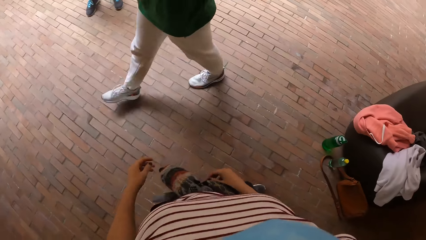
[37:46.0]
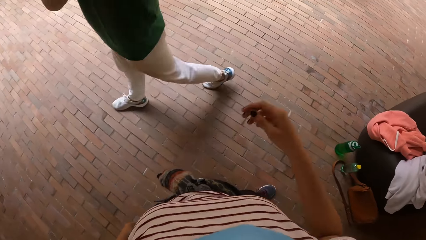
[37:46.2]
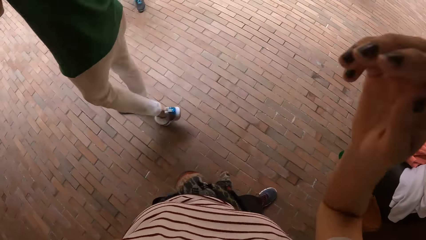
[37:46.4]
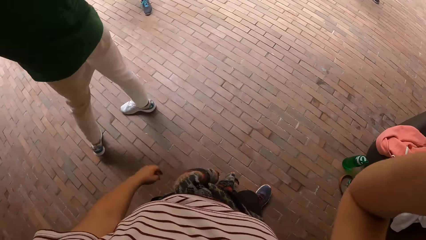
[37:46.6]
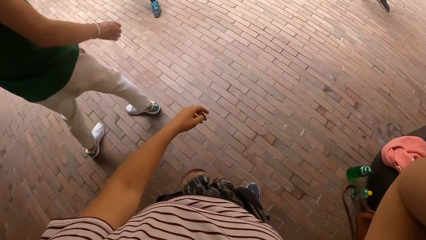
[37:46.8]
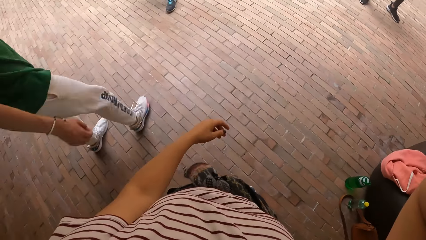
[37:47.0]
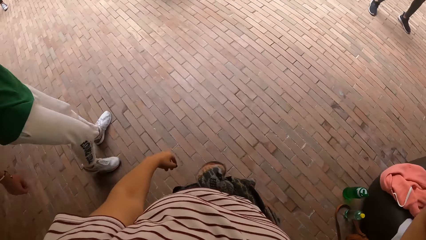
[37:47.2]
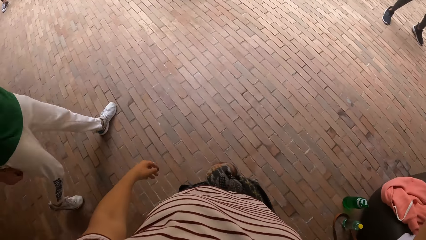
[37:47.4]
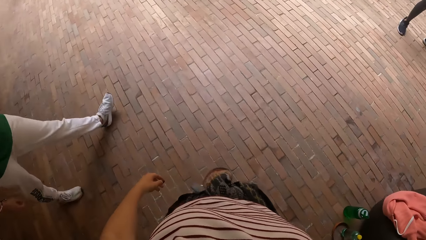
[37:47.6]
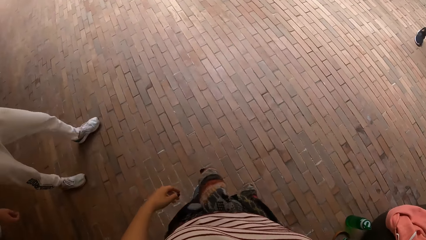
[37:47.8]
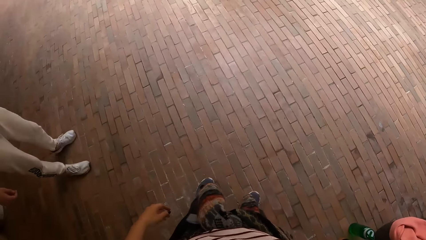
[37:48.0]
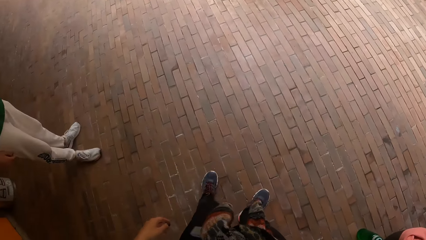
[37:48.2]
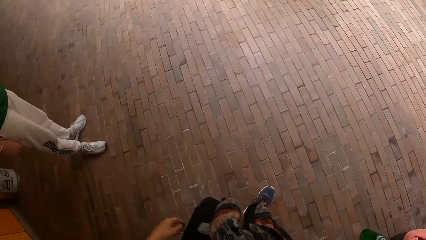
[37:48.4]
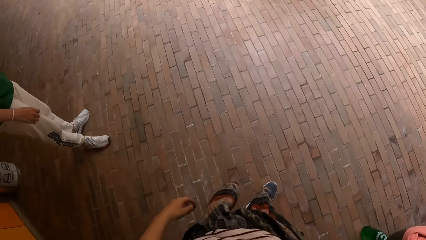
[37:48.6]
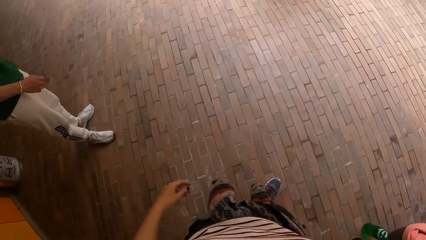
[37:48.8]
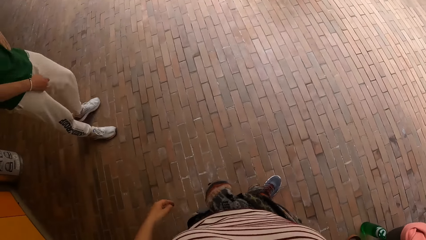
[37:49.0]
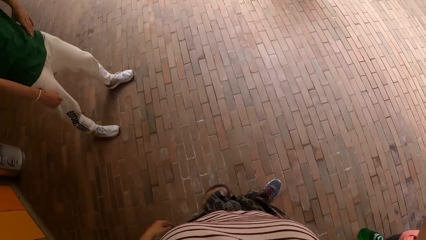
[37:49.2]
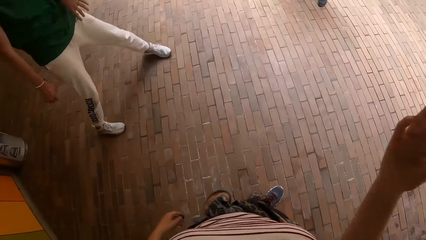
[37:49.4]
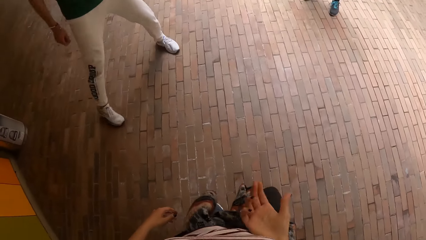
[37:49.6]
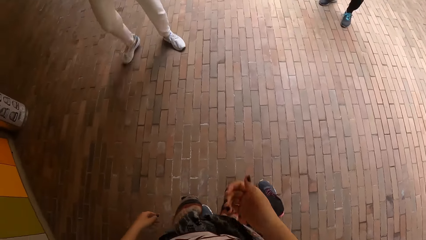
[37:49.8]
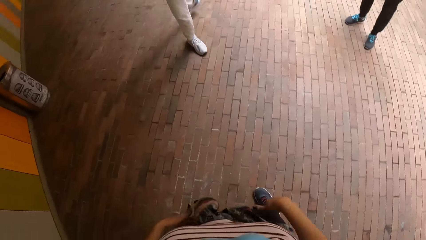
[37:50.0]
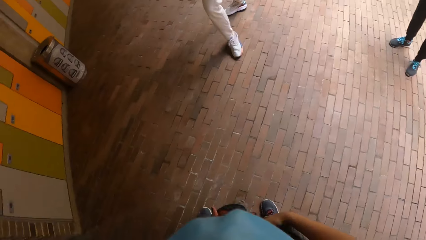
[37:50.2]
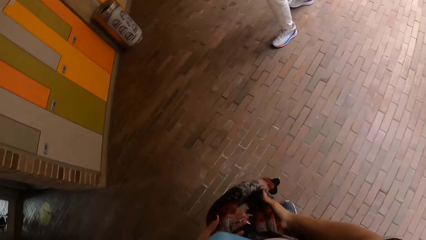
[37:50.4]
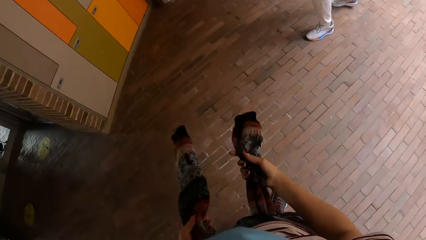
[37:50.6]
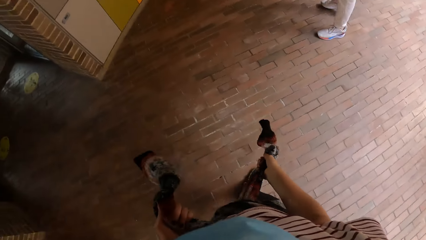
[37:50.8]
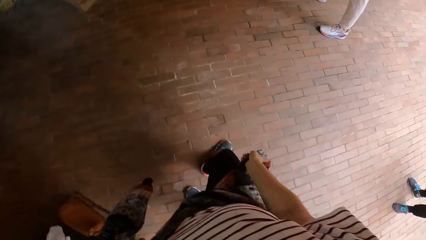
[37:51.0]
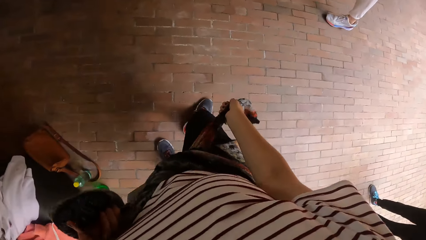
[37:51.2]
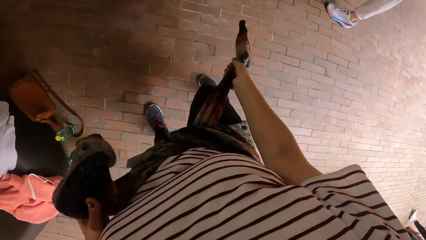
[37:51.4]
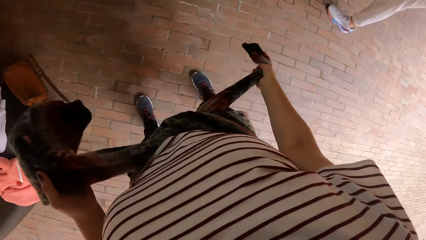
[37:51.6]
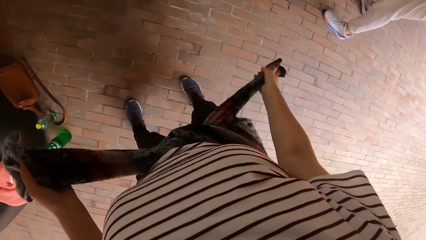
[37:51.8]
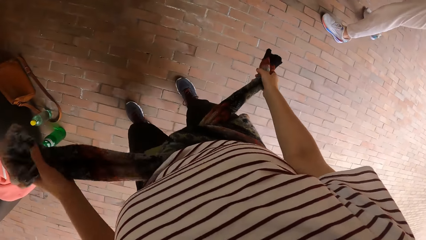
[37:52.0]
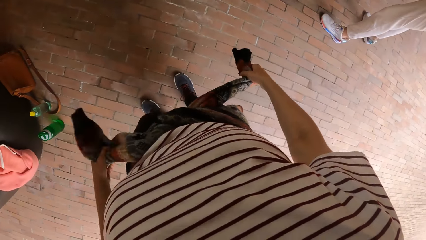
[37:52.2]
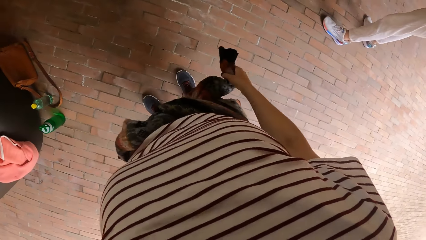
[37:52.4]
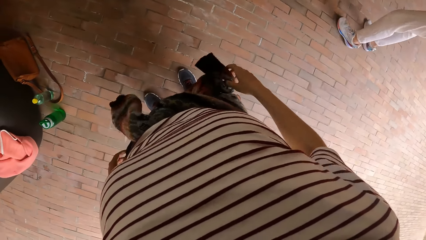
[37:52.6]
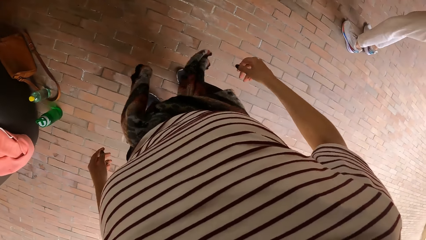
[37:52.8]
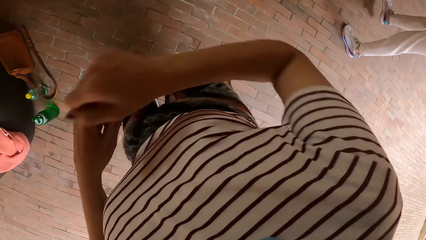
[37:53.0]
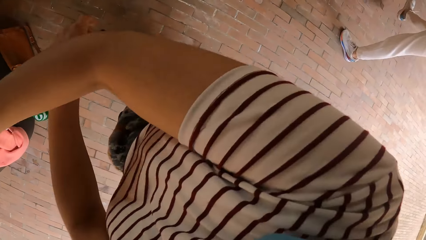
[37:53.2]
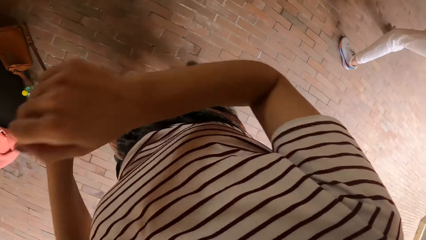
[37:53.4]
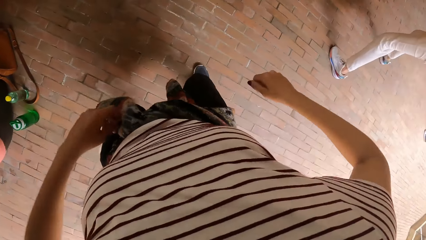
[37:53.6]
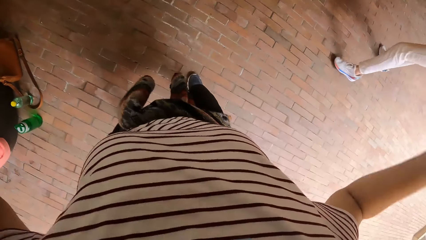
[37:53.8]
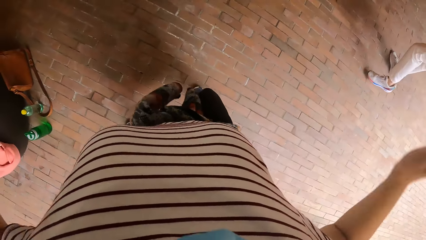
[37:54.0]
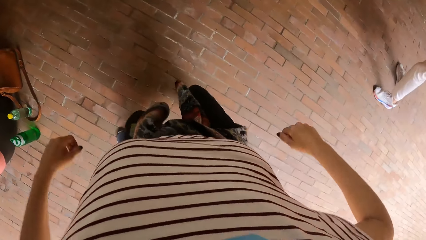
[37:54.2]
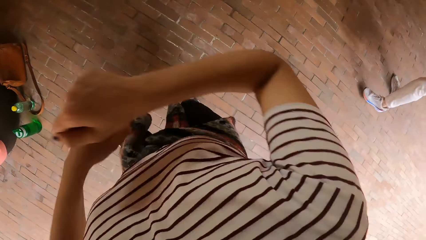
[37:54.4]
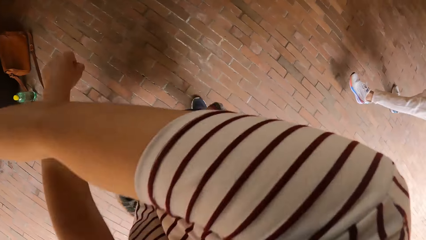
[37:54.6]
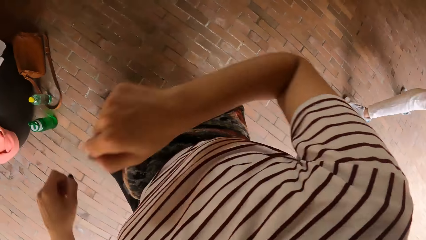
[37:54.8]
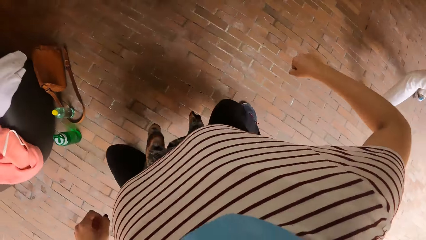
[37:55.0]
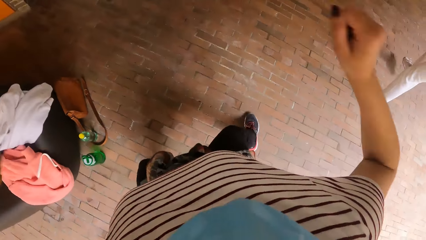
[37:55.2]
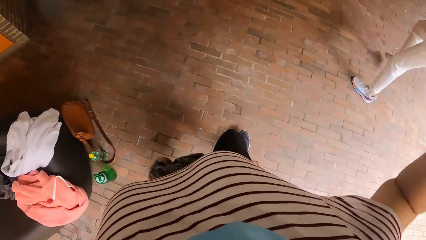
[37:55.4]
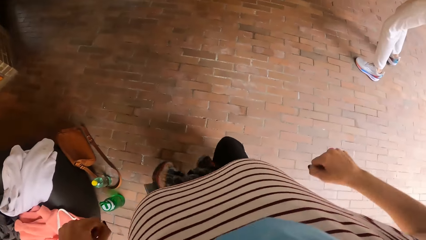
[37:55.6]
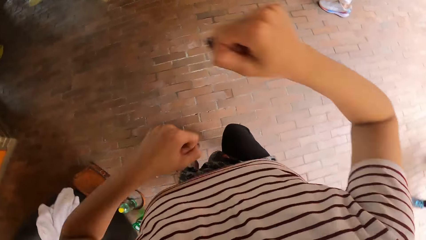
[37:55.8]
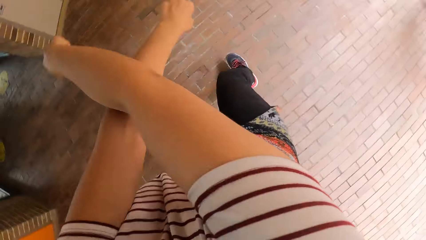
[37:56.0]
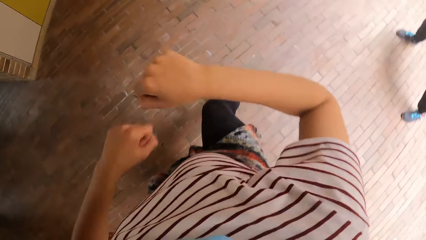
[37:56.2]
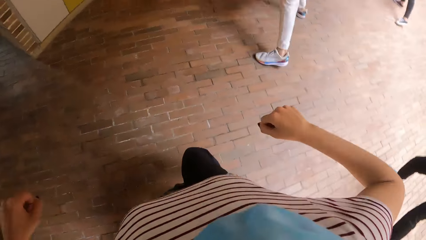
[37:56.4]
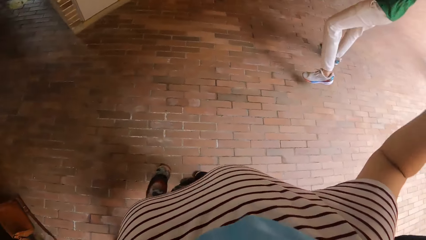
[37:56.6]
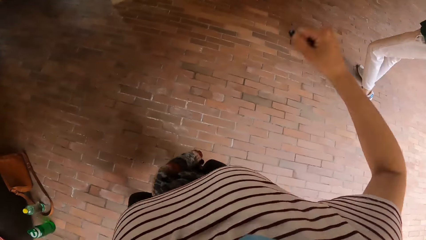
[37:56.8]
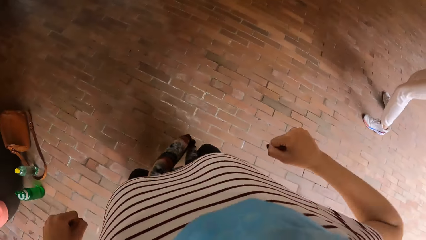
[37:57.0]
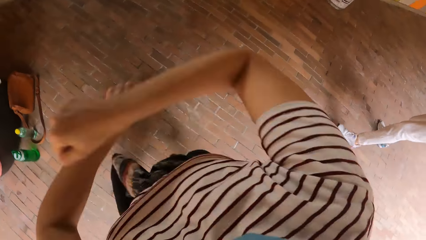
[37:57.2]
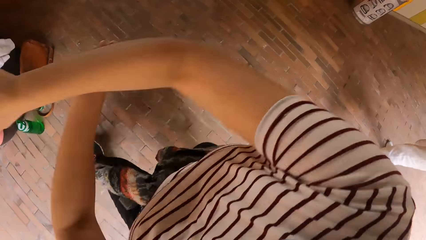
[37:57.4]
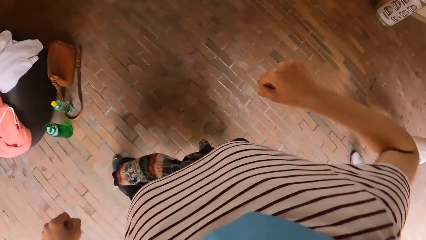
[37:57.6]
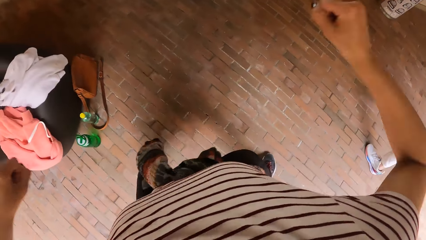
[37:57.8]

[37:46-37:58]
The camera wearer raises her right hand towards her head. She adjusts the camera. A man dances. The camera wearer drops the right hand and looks around. She tightens the sweater around her waist with both hands. She dances with friends.

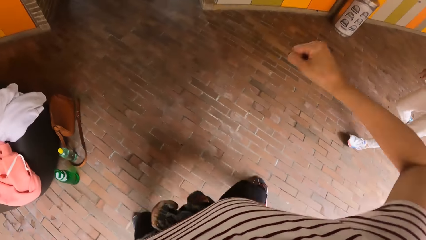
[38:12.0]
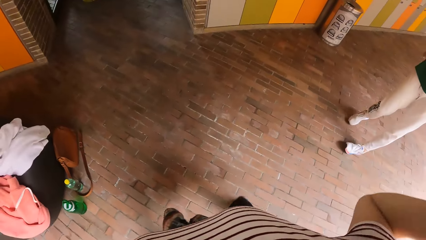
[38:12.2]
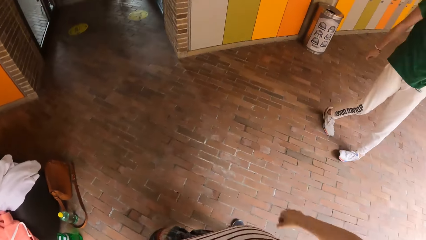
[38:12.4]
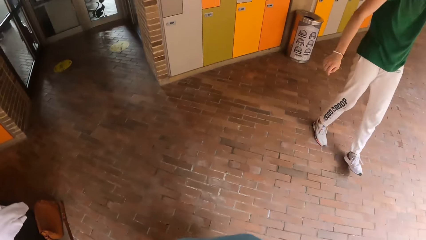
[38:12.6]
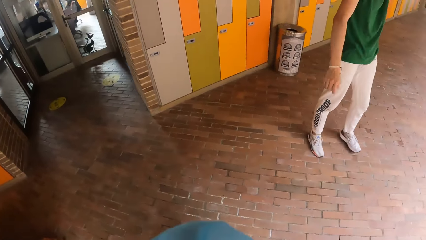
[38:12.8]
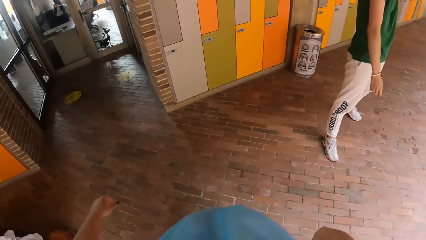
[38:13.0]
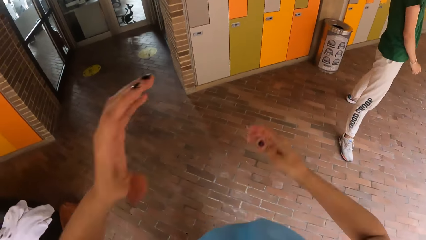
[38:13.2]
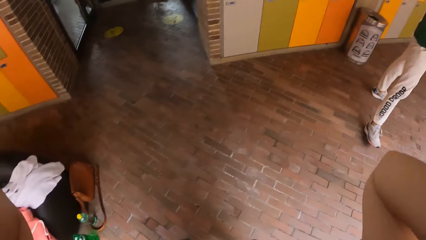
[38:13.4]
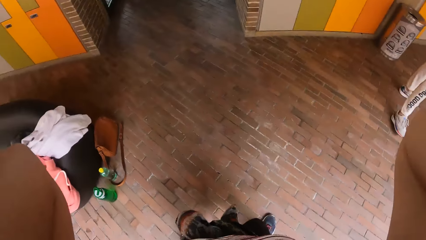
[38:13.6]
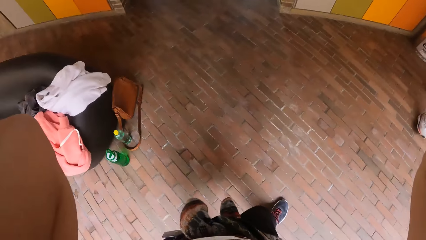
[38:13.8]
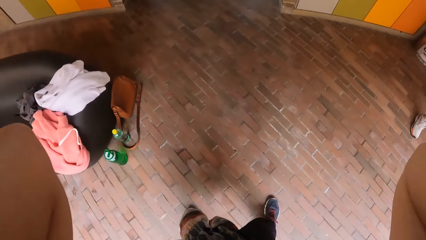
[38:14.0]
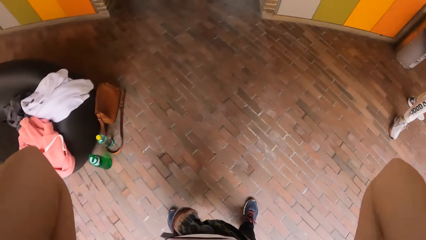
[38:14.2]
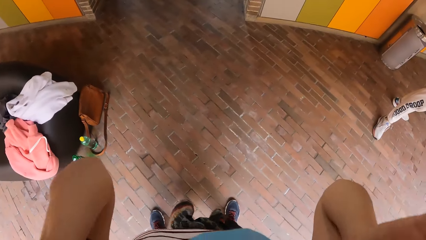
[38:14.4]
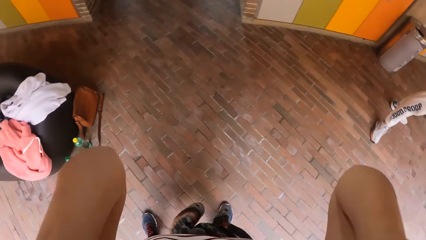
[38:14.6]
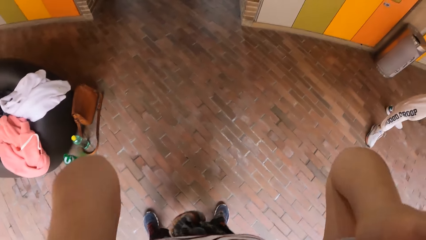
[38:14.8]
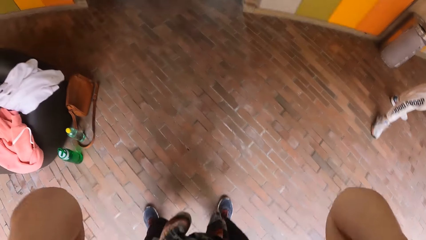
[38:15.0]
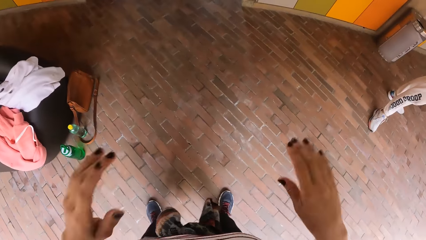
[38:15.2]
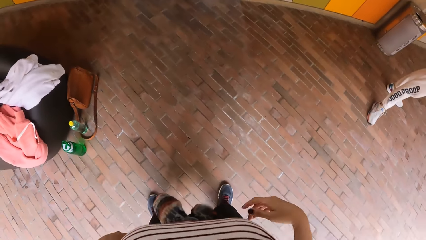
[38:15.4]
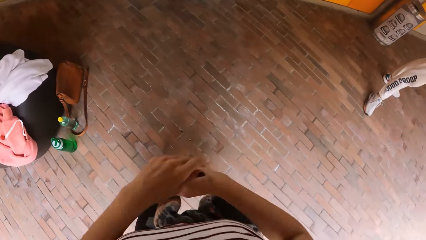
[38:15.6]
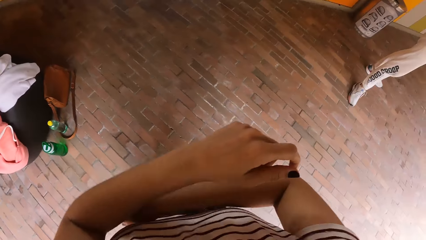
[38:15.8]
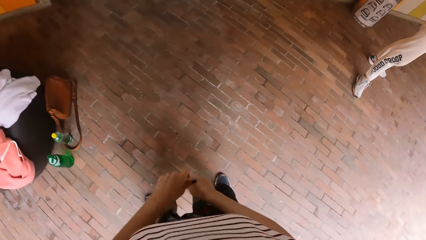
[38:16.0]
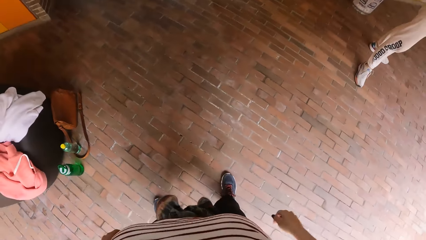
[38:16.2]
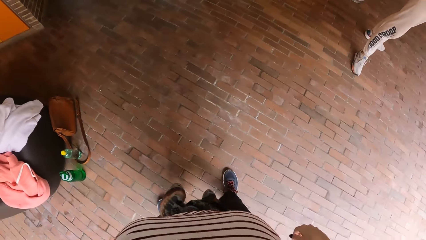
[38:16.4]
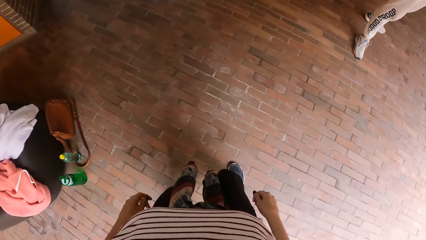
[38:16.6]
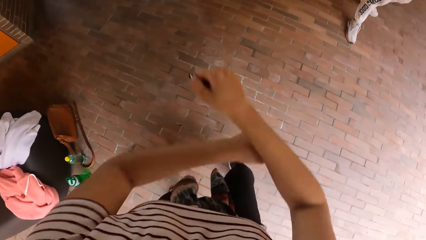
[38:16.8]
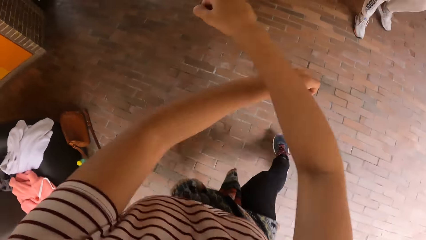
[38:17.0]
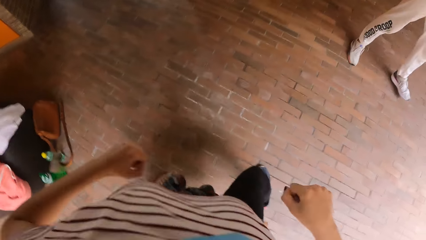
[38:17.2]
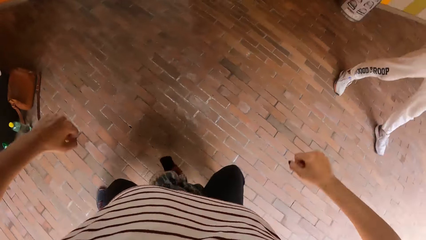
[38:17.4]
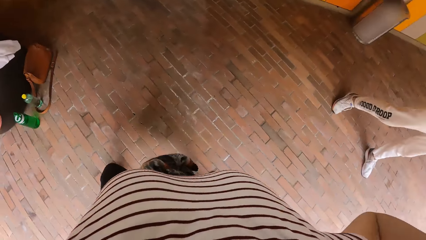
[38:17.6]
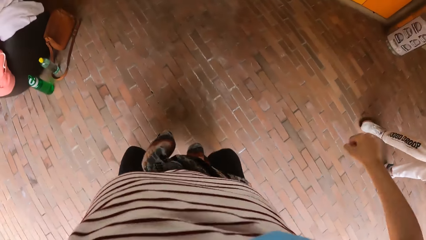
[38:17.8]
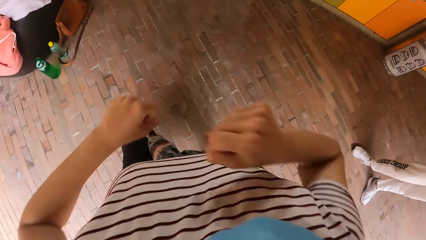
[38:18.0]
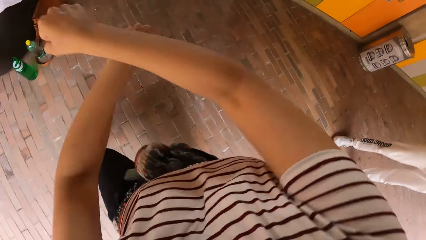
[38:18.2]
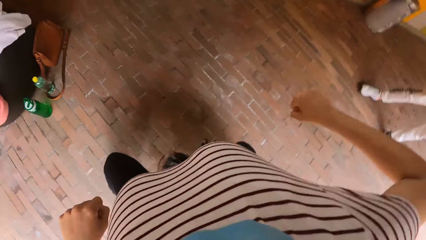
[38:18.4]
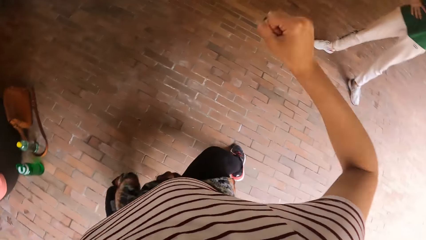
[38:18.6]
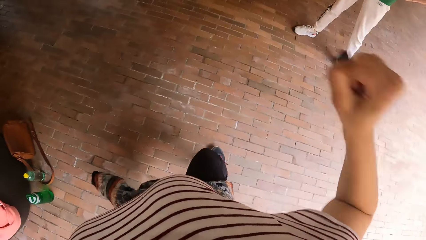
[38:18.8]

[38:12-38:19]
The camera wearer raises her hands towards her head. She adjusts the camera. She drops both hands and dances with friends.
